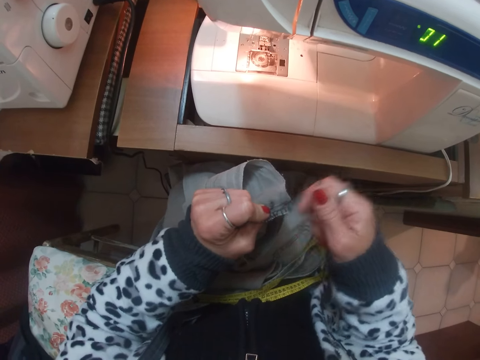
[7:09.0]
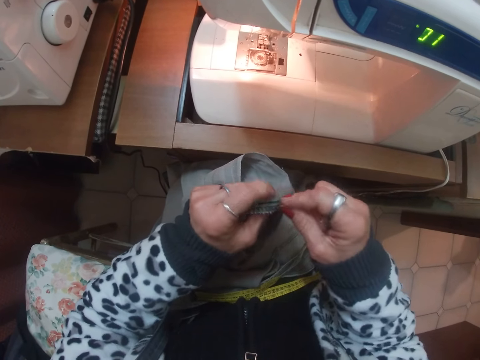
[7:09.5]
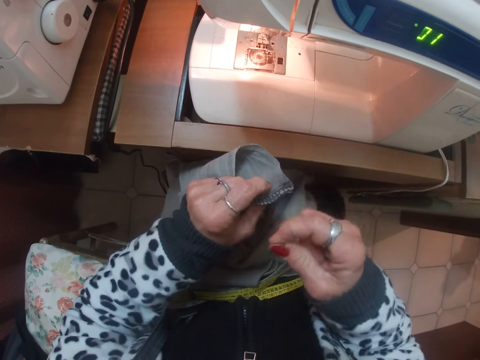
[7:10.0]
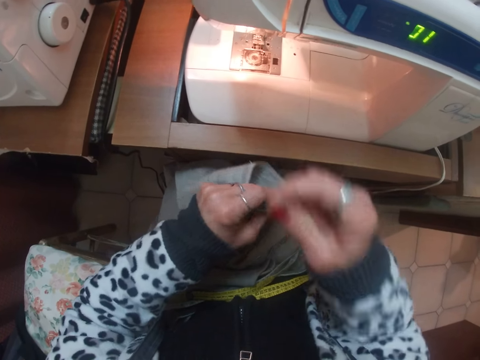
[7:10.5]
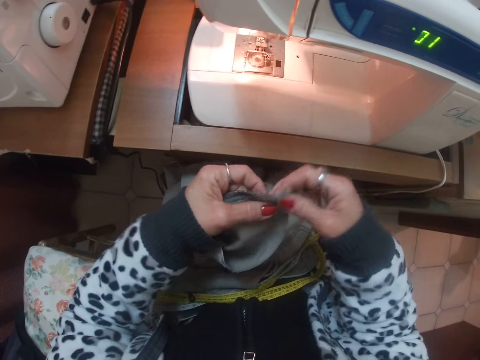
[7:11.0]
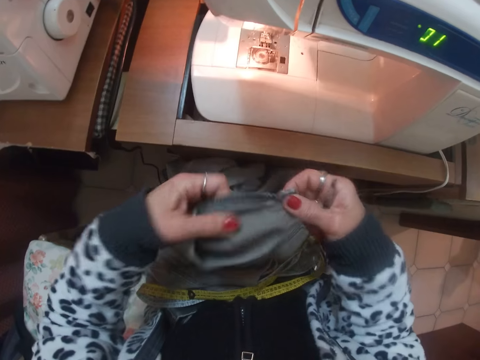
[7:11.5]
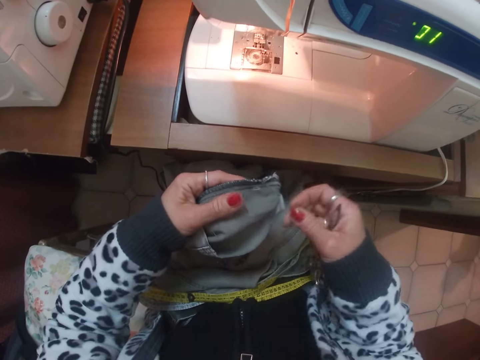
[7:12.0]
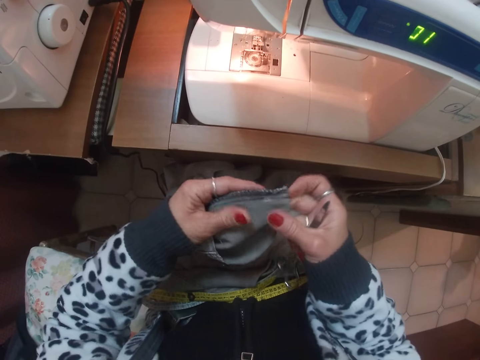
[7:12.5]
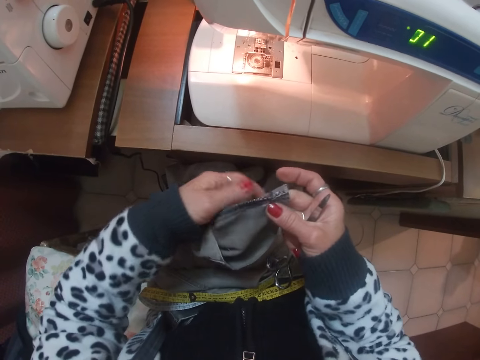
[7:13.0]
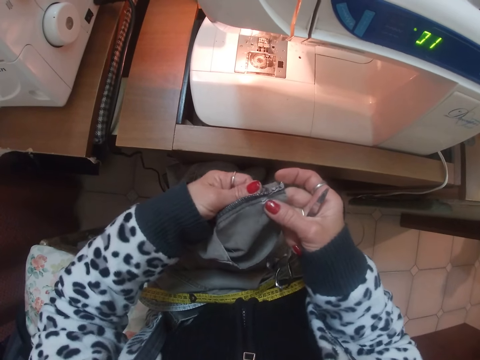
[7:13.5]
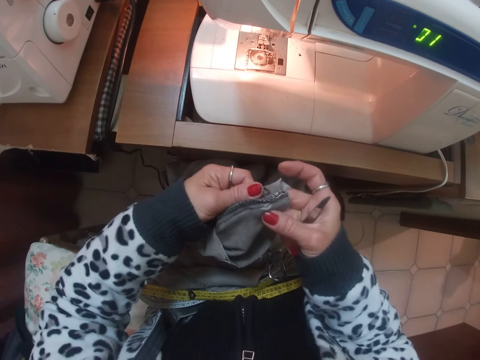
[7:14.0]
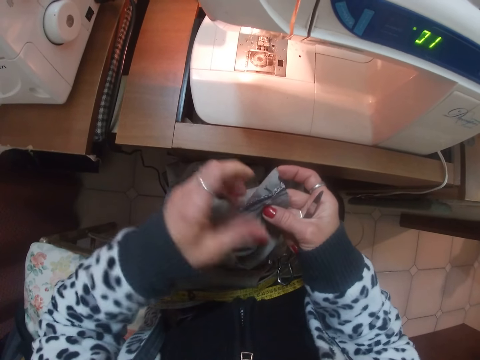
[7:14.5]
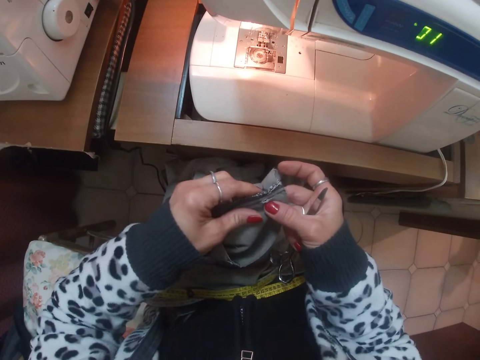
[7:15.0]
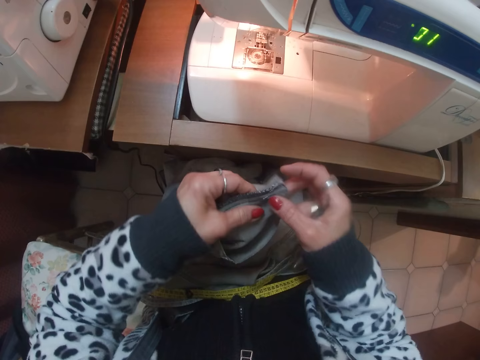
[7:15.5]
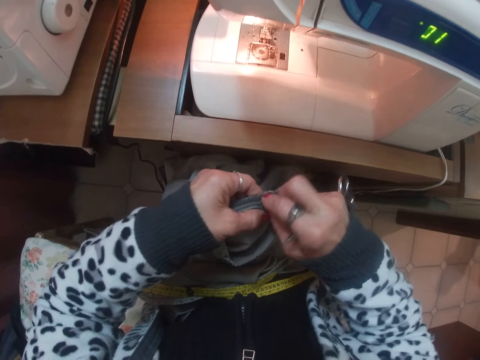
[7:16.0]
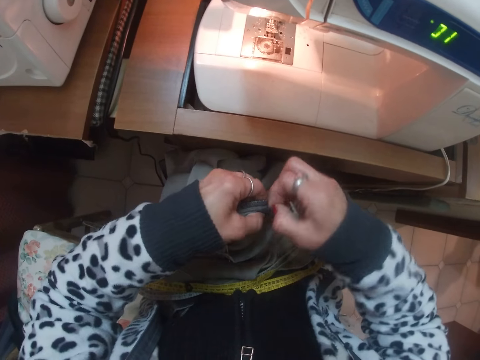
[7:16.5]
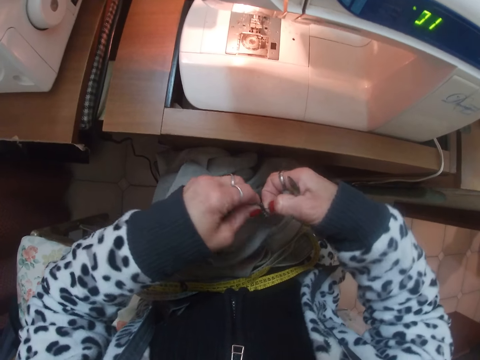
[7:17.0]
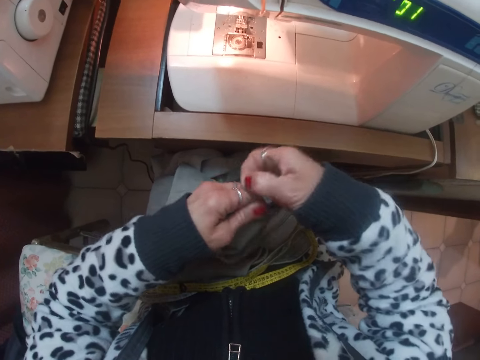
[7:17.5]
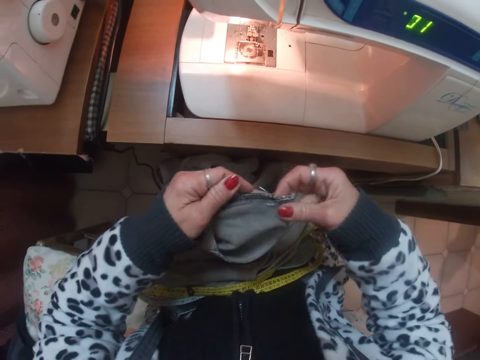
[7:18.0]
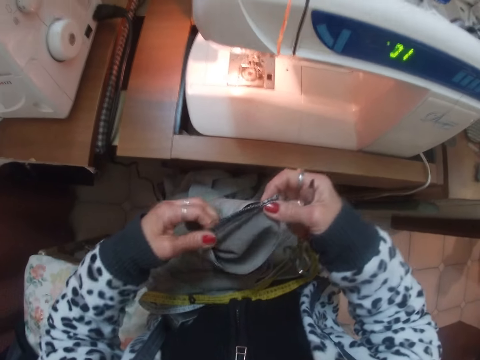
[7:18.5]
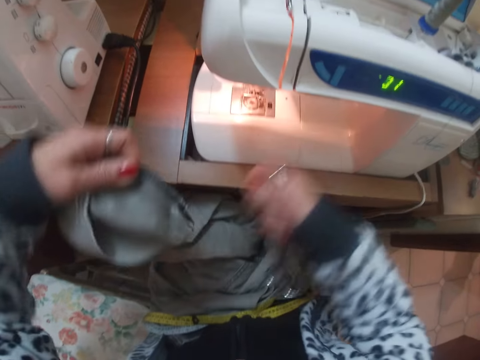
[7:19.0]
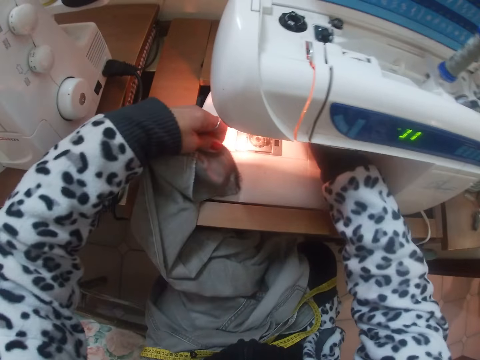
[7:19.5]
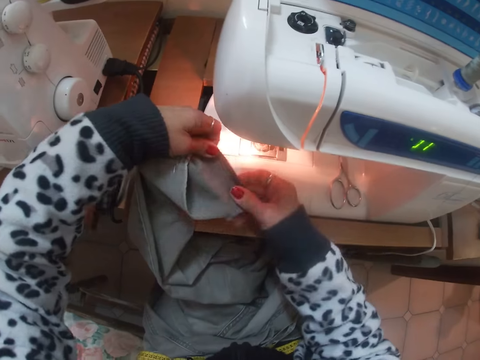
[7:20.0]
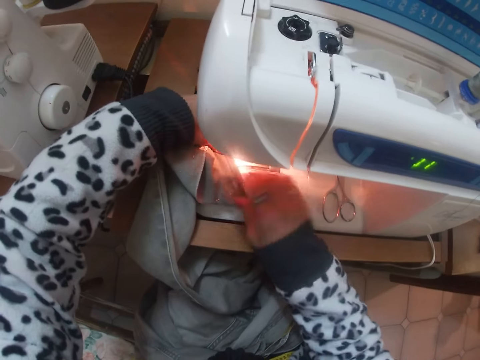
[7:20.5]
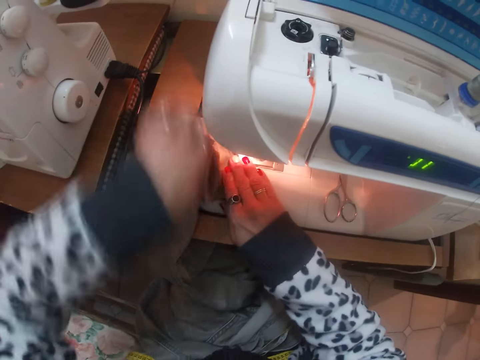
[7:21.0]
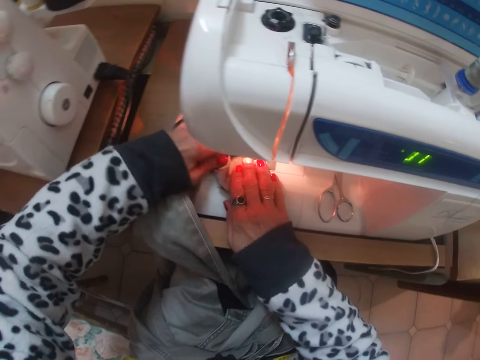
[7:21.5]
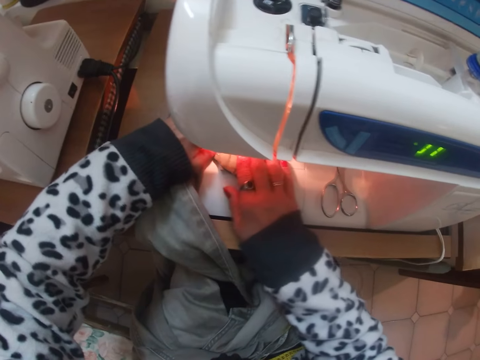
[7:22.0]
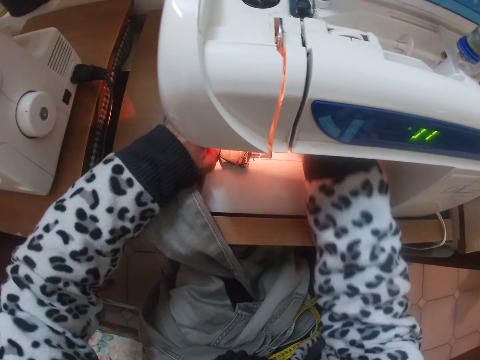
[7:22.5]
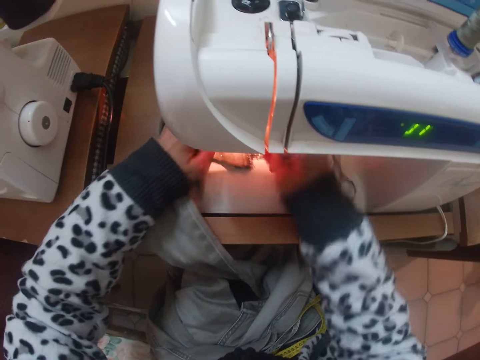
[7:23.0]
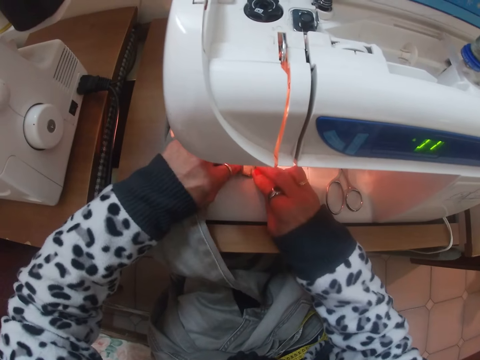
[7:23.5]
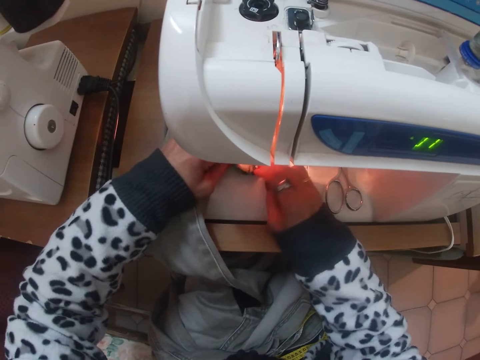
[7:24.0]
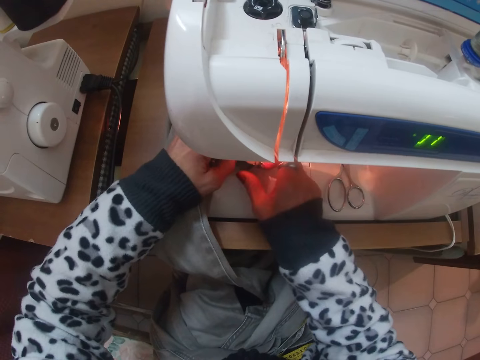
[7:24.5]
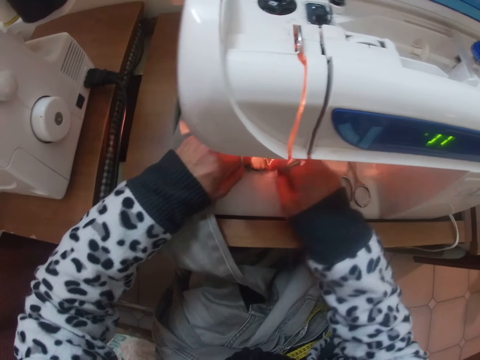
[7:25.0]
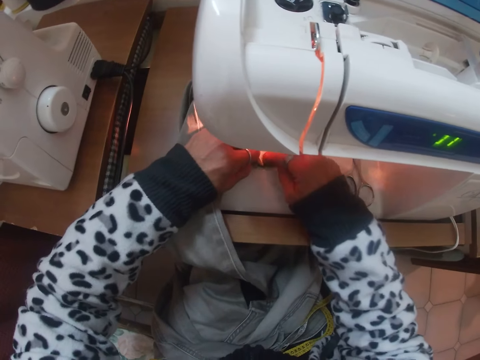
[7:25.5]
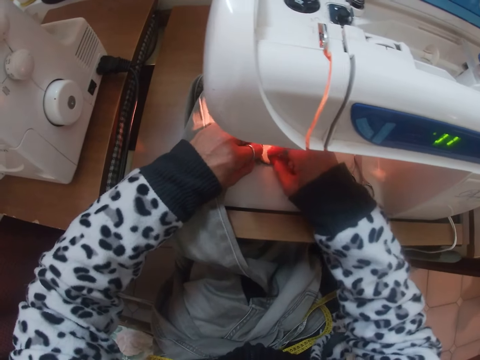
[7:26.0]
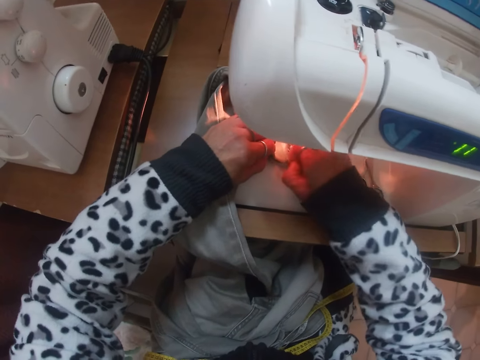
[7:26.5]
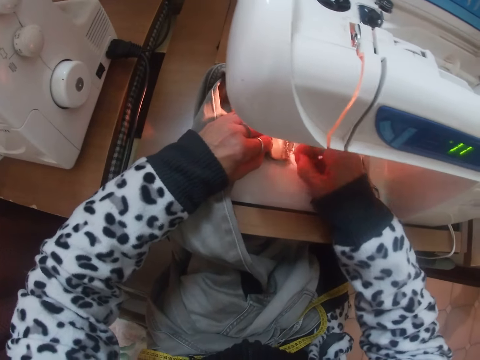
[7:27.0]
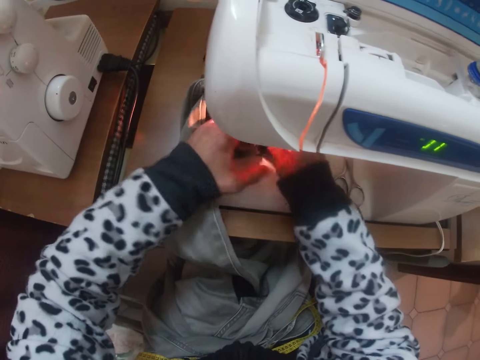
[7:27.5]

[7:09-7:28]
The camera wearer loosens the thread of the jeans with her hands. She inspects the trouser. She drops the scissors on the sewing machine. She lays the trouser on the sewing machine. She sews the trouser. She removes a thread with the hand.

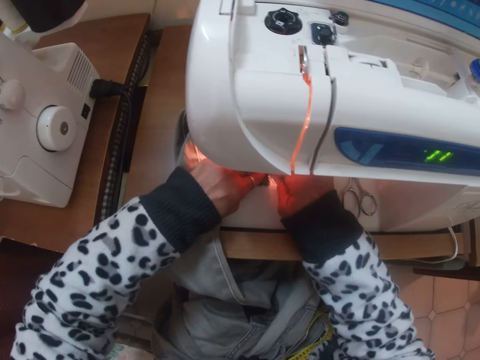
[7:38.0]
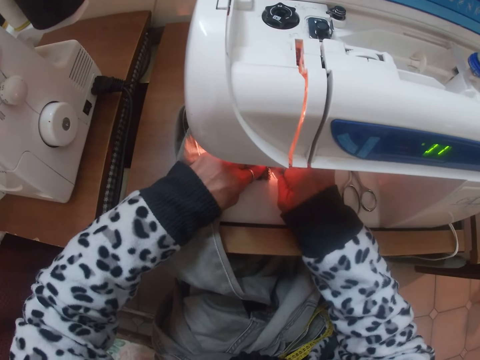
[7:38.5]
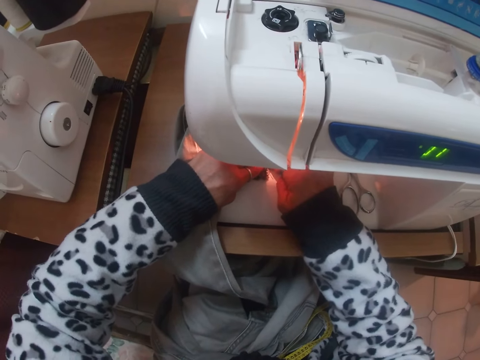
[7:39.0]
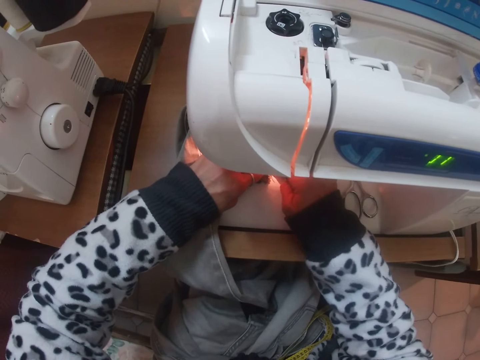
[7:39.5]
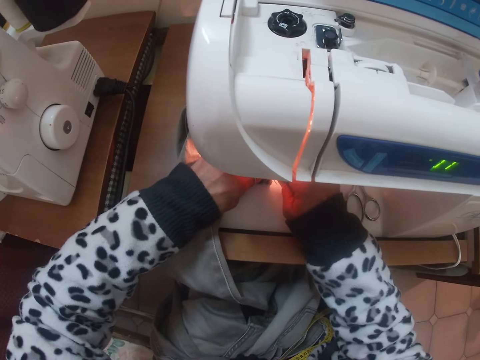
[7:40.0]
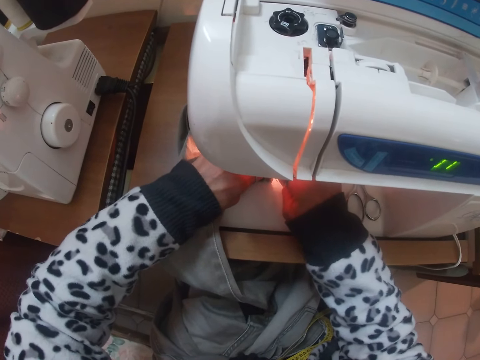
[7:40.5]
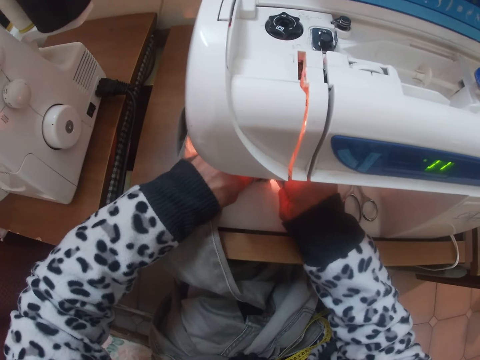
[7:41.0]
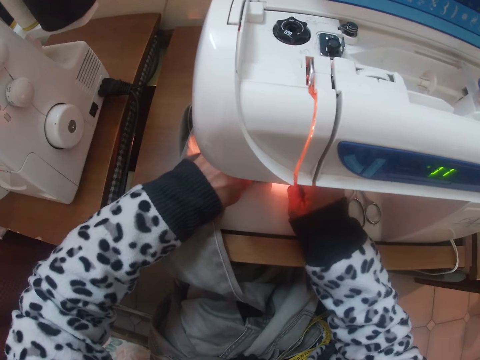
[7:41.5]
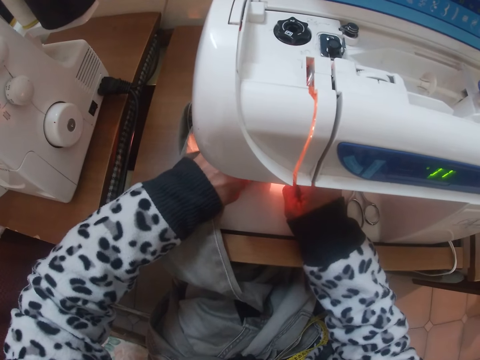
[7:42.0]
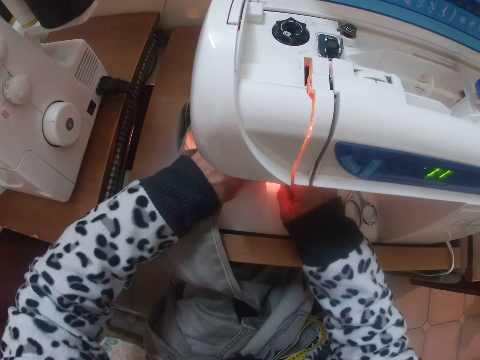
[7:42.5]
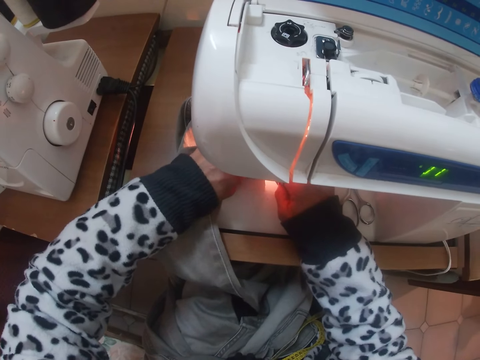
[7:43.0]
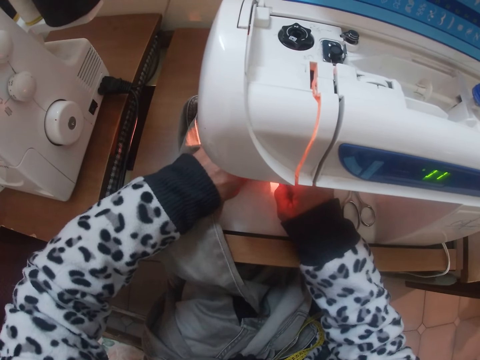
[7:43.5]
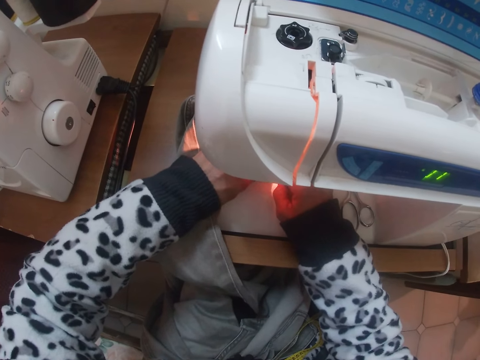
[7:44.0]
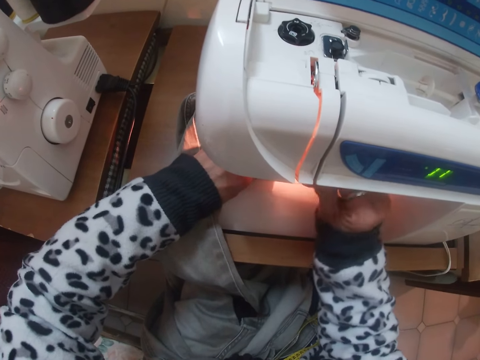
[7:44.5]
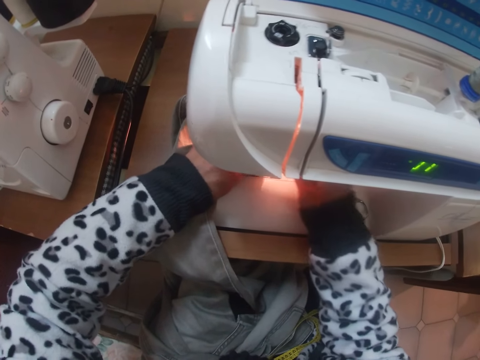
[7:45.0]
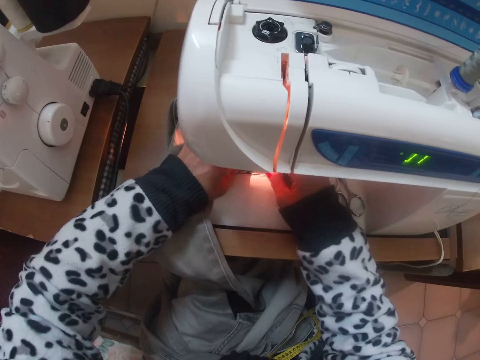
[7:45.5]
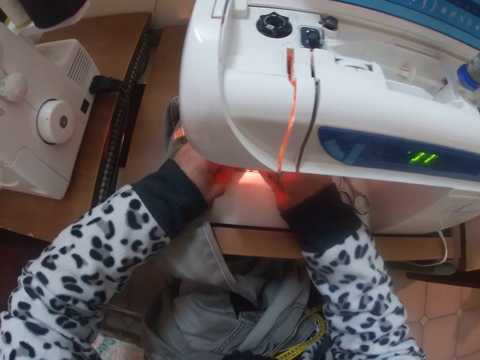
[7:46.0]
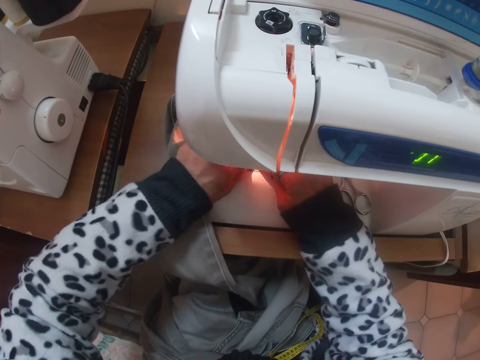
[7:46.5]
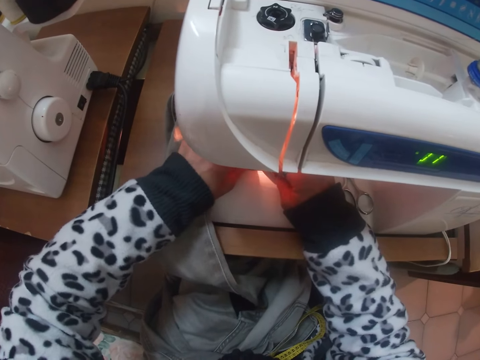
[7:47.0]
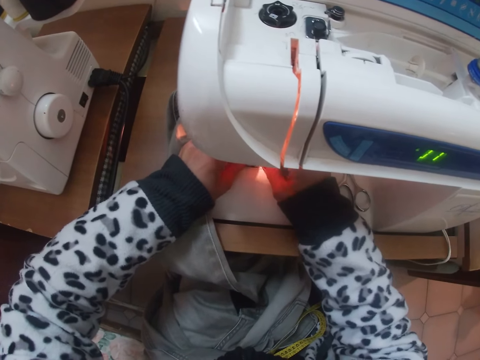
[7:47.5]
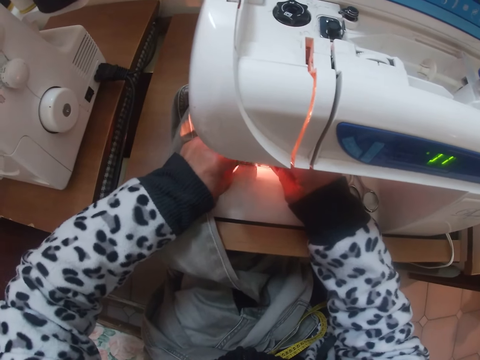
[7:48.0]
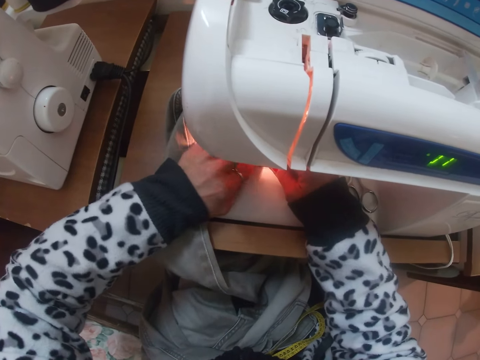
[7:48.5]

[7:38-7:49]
The camera wearer sews the jean trousers on the sewing machine.
